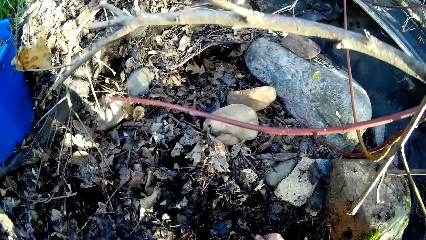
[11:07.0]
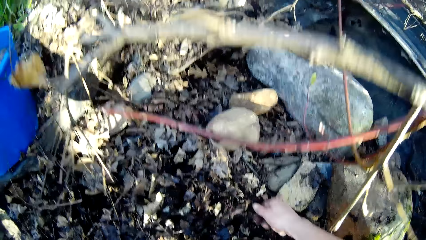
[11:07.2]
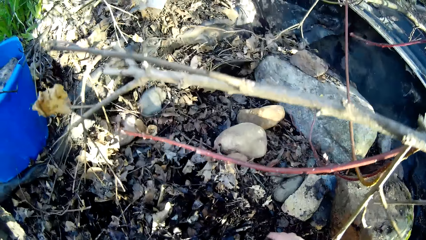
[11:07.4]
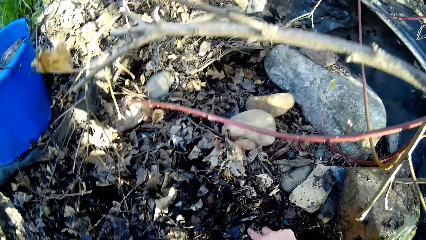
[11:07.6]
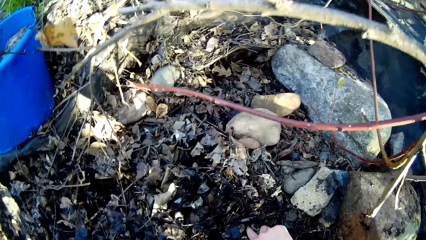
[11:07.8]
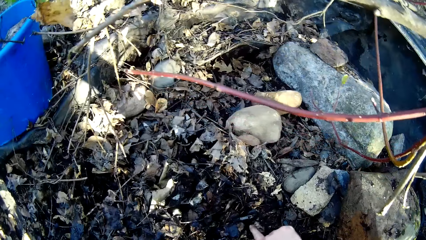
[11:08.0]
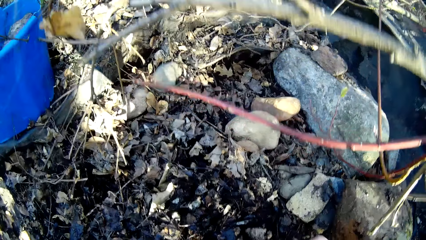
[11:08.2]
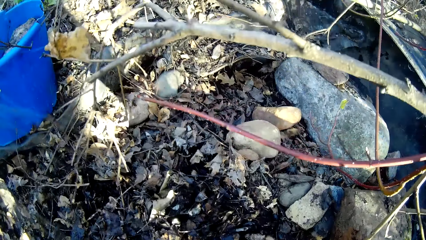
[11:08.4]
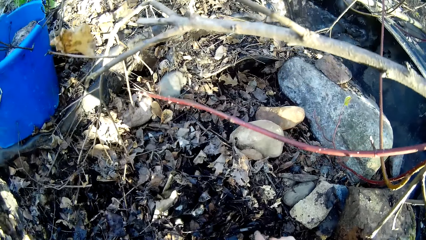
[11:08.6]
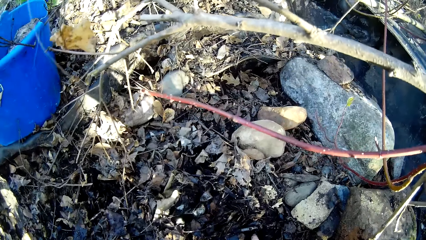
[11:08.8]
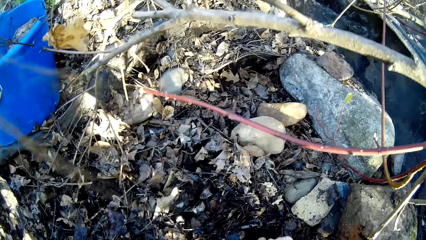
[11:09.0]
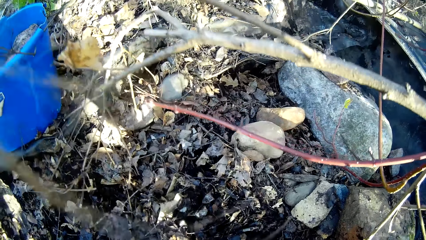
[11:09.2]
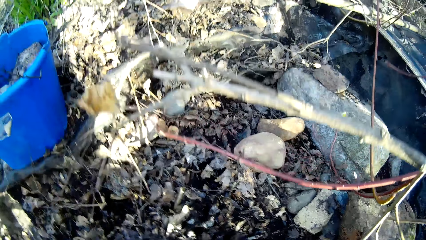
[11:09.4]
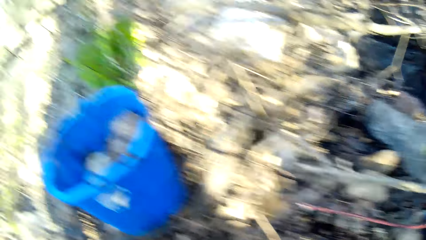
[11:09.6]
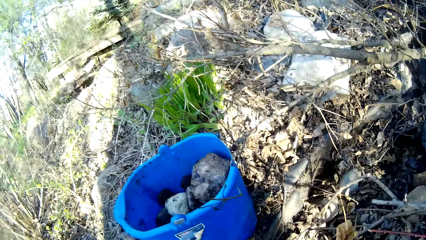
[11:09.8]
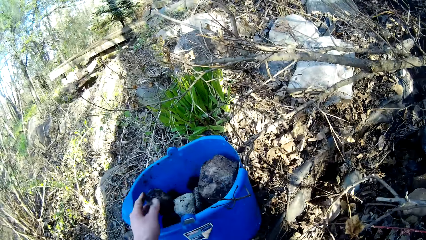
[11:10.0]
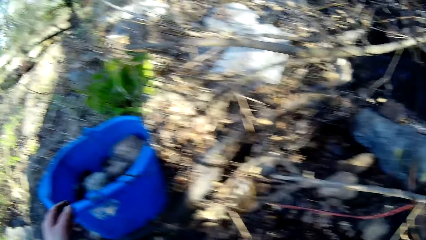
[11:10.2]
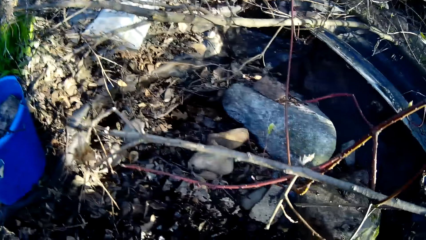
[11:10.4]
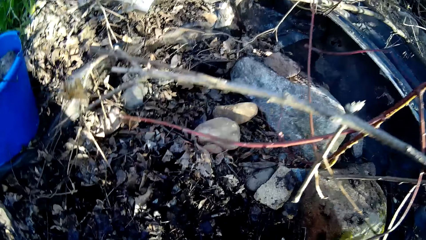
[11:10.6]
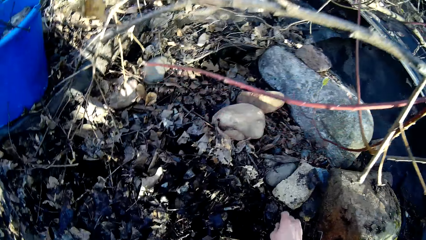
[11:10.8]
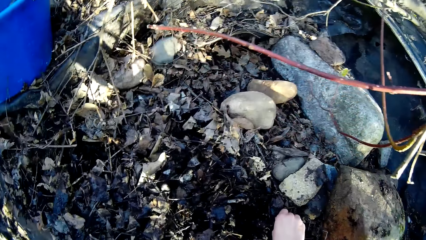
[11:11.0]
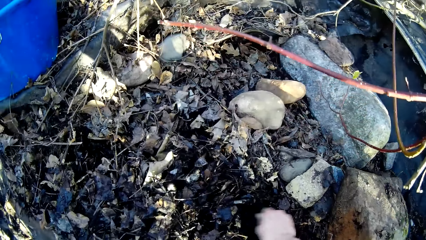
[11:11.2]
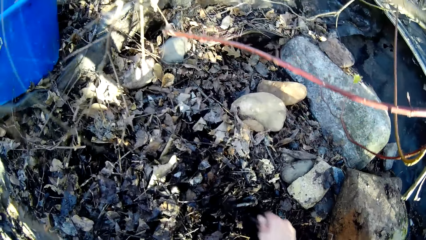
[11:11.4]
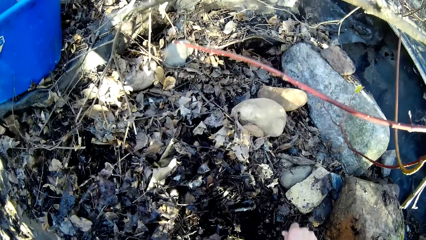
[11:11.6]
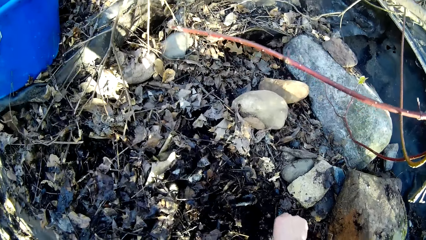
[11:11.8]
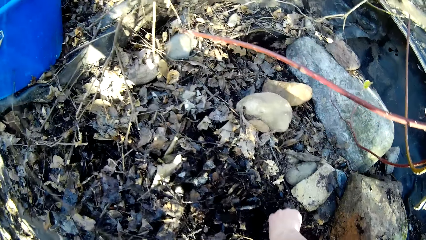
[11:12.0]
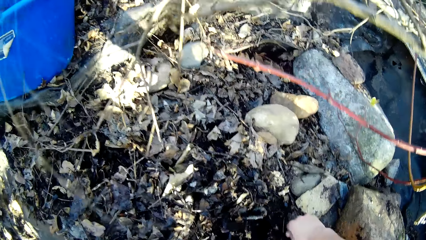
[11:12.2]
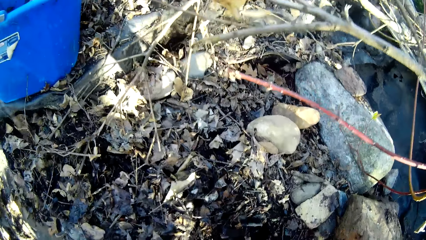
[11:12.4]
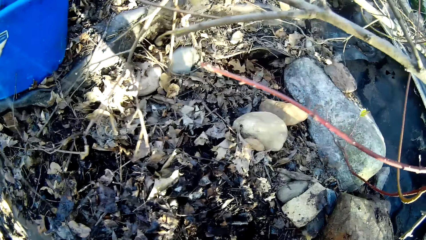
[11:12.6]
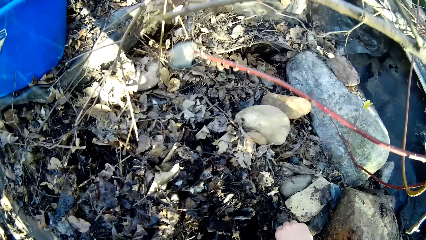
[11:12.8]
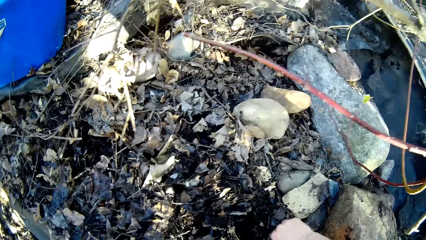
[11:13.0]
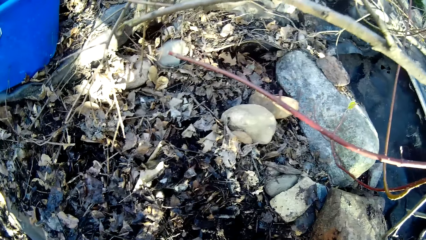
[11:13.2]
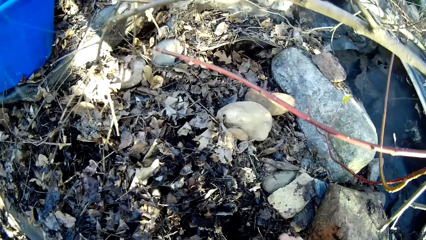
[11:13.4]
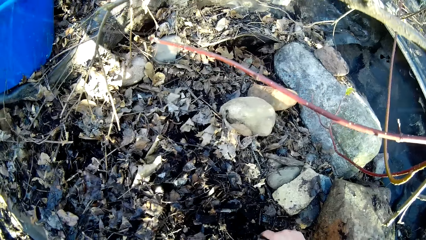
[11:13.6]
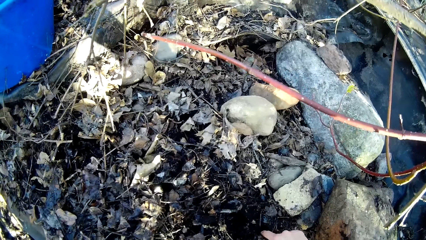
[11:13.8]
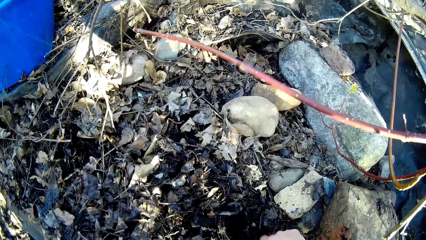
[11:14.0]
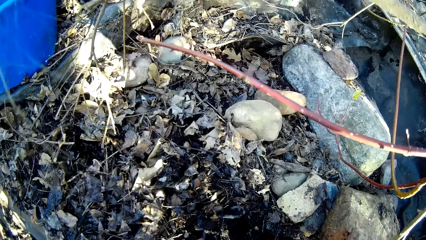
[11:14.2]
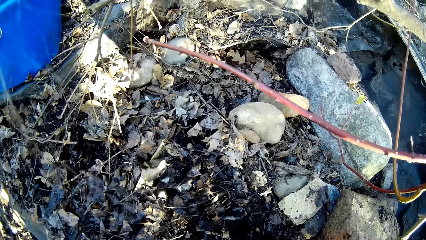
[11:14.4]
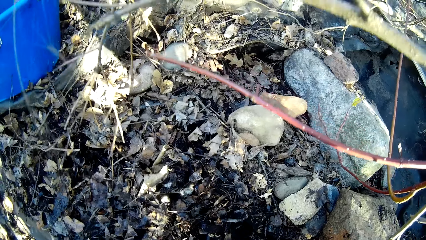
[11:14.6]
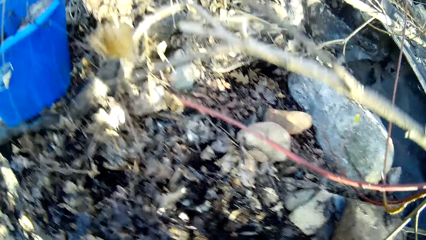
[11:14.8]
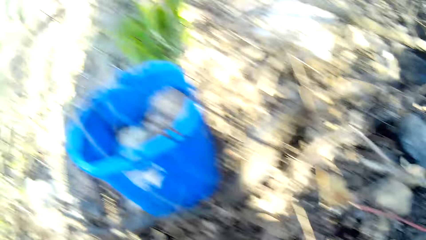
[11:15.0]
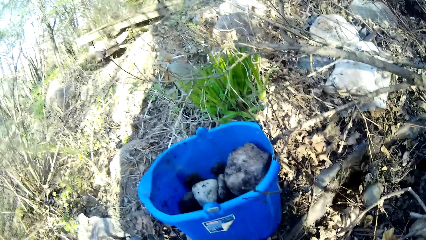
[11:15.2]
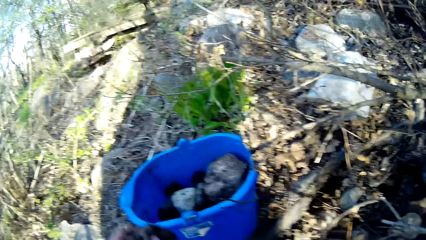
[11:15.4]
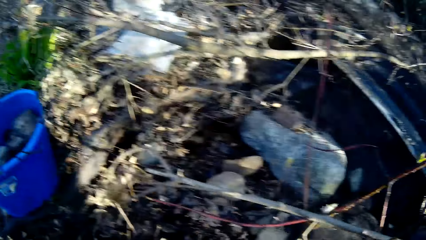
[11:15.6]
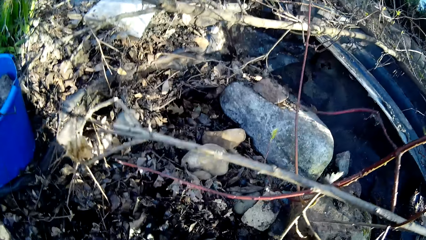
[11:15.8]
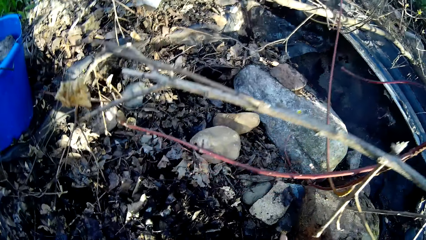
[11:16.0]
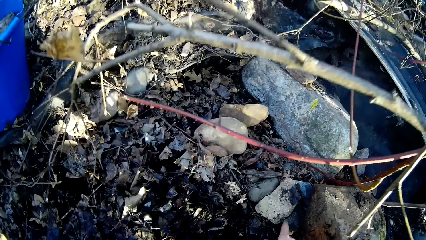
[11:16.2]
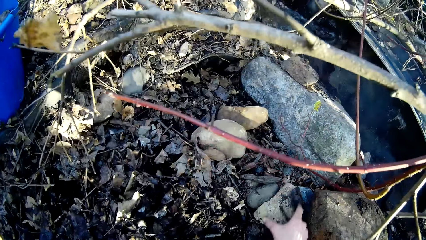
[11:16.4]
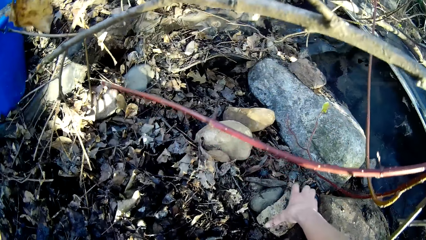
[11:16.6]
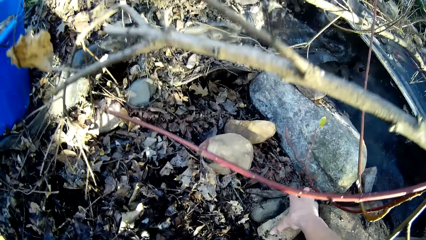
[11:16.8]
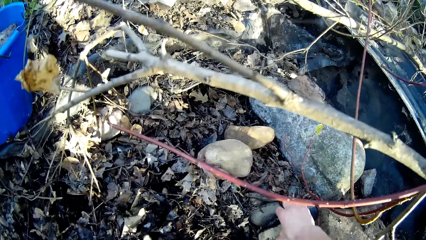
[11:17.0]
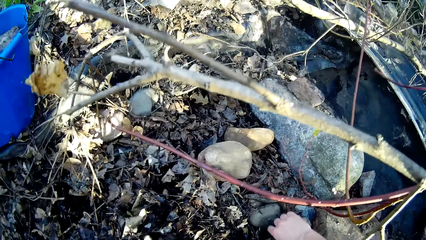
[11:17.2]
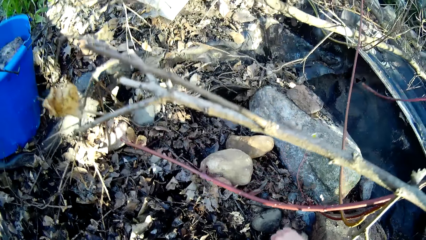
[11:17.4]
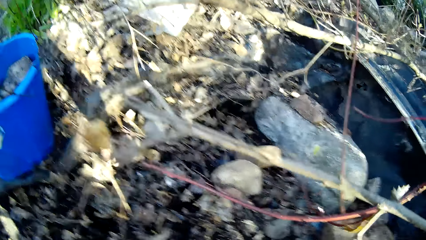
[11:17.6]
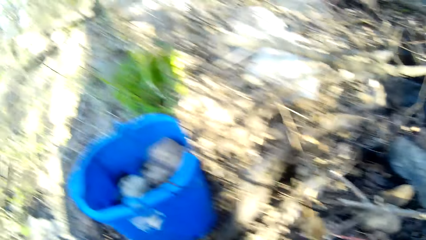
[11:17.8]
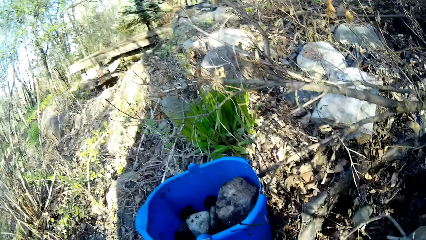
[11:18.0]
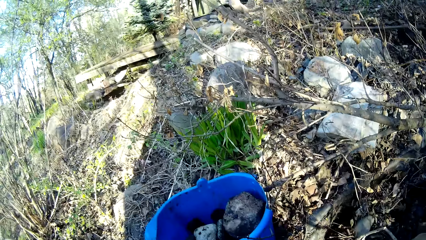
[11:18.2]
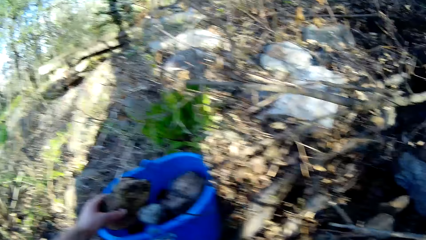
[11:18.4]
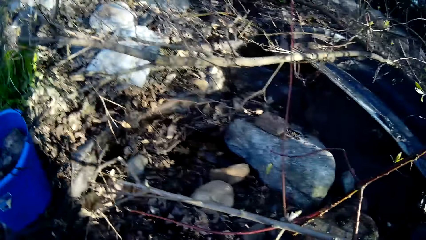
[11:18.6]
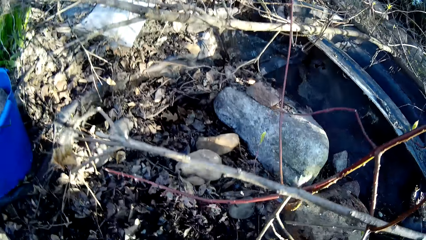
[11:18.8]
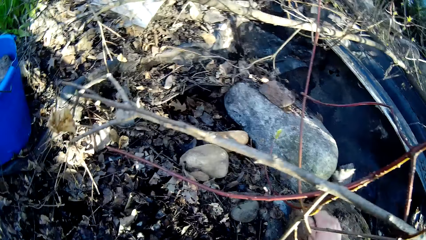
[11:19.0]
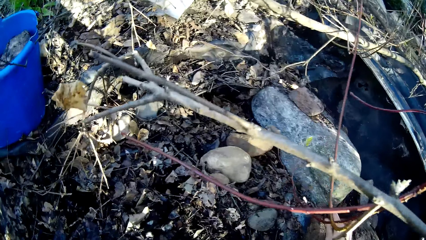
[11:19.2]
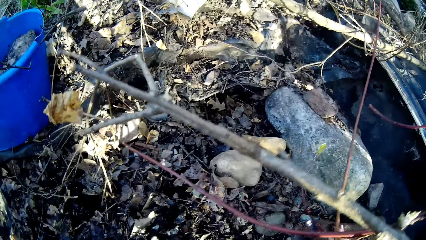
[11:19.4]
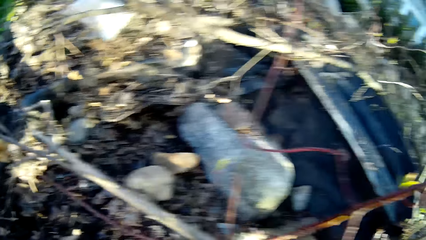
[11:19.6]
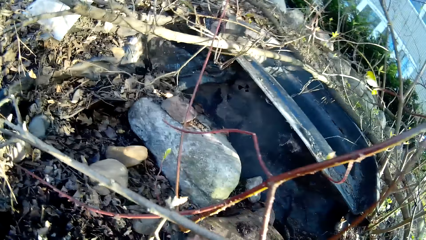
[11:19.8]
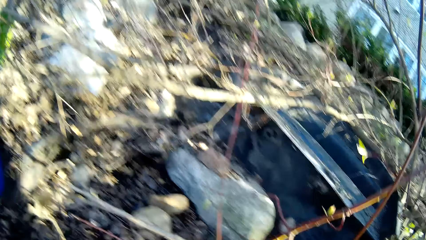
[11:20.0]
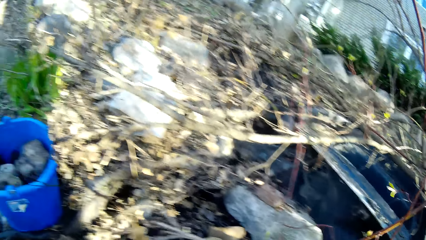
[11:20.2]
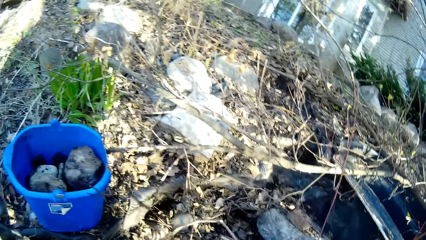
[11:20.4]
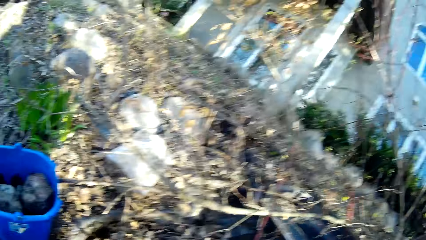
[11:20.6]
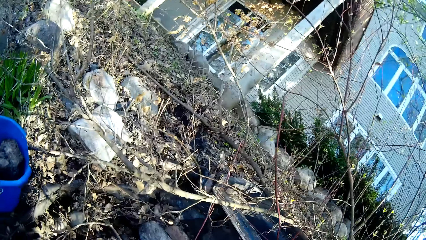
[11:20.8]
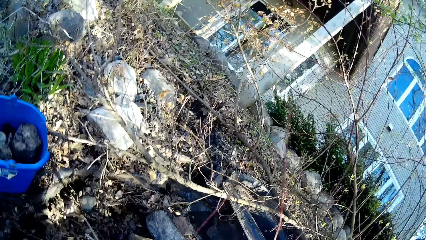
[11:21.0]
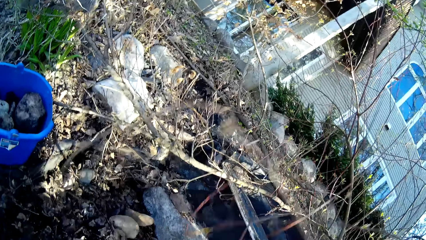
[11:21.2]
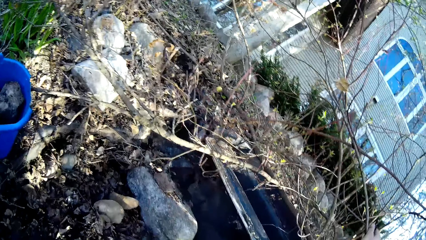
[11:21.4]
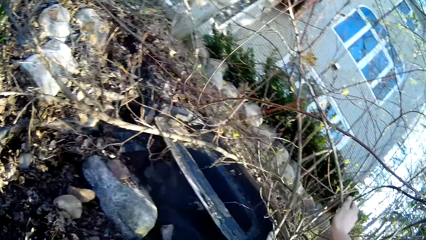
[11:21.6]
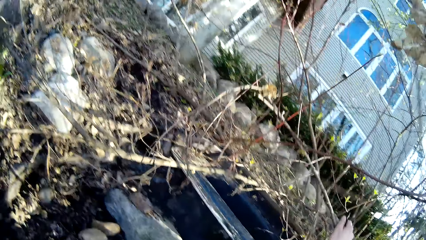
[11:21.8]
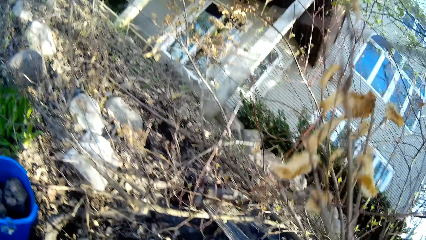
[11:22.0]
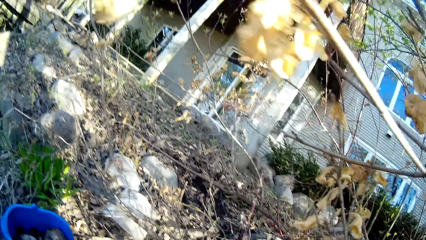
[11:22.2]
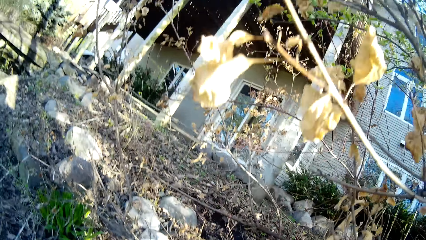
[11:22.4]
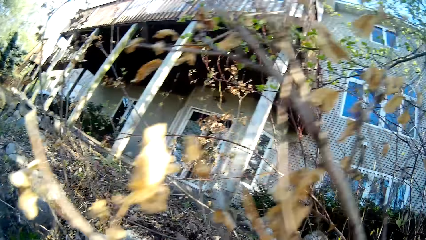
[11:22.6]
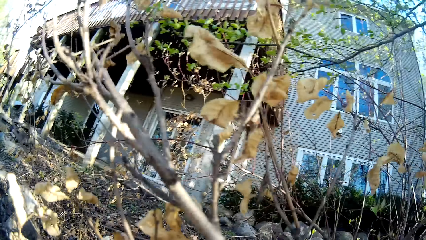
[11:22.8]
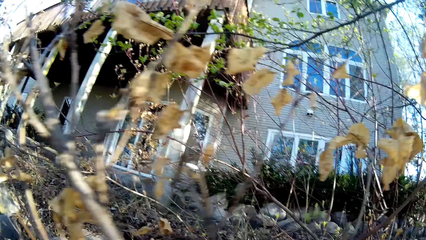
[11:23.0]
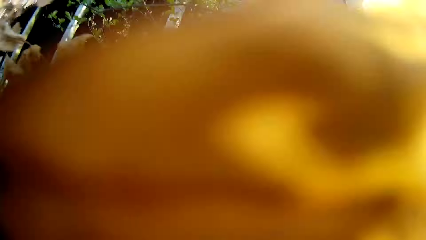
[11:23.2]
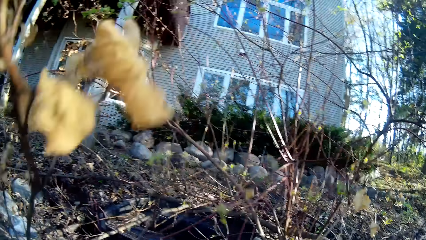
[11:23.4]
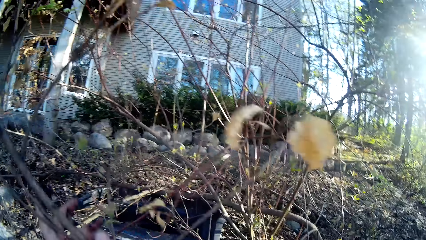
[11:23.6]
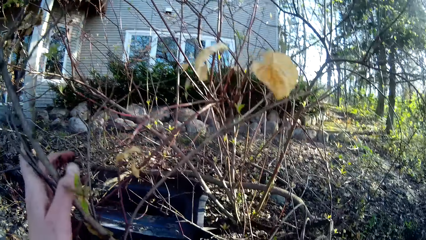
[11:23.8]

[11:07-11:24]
The camera wearer drops a rock in a bucket with her left hand. She picks rocks on the ground with her right hand. She drops the rocks in the bucket with her left hand. She picks rocks on the ground with her right hand. She drops the rocks in the bucket with her left hand. She looks around a forest. She holds a branch with her right hand.
